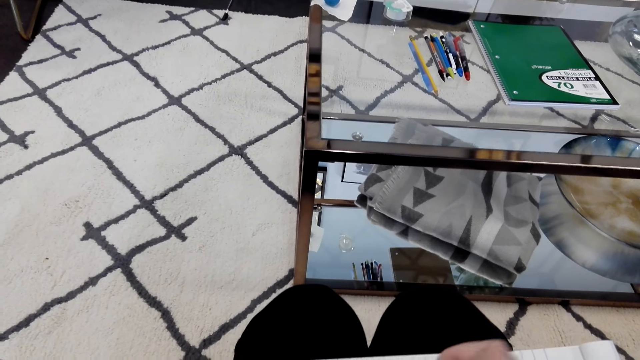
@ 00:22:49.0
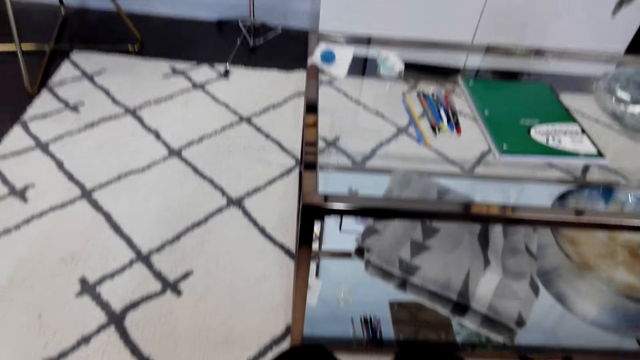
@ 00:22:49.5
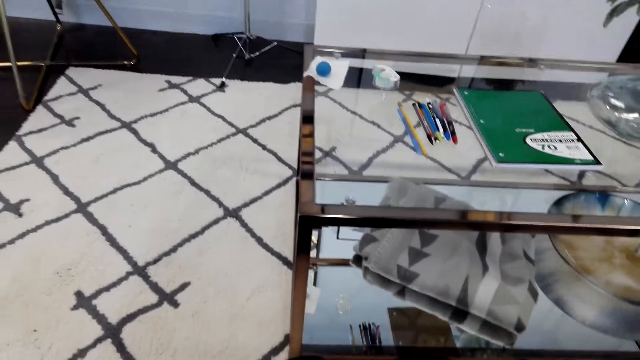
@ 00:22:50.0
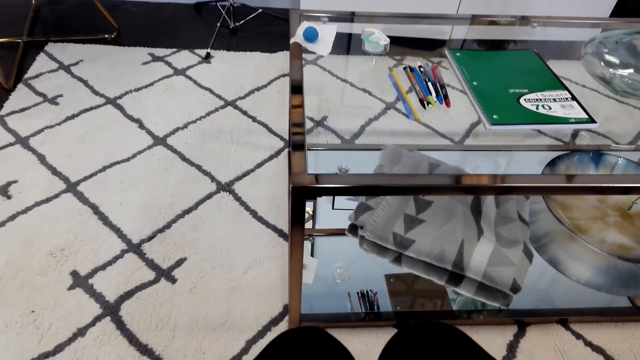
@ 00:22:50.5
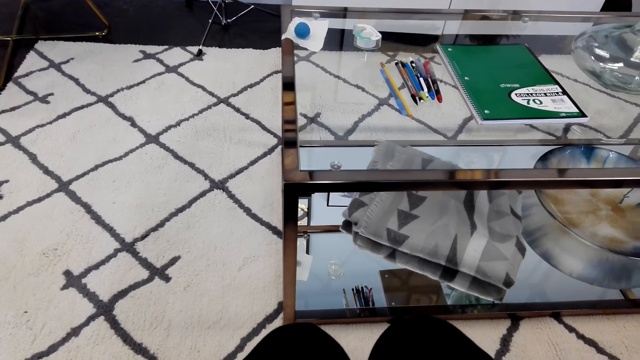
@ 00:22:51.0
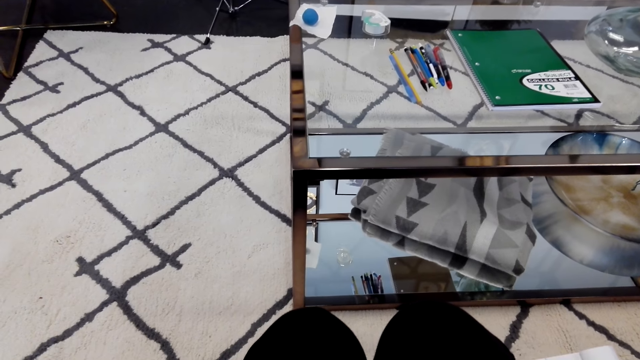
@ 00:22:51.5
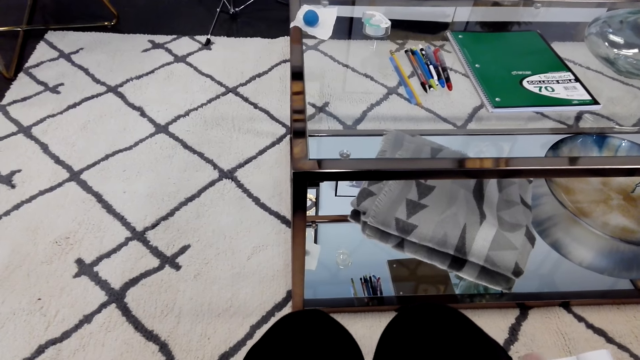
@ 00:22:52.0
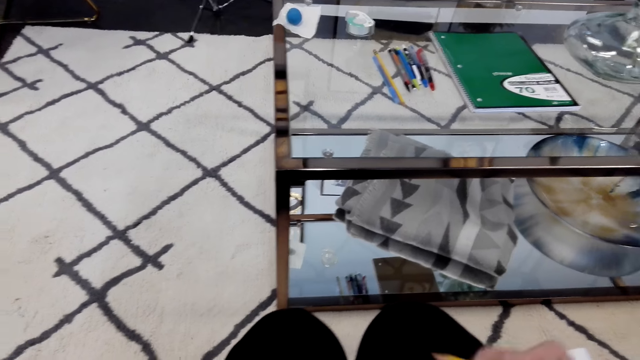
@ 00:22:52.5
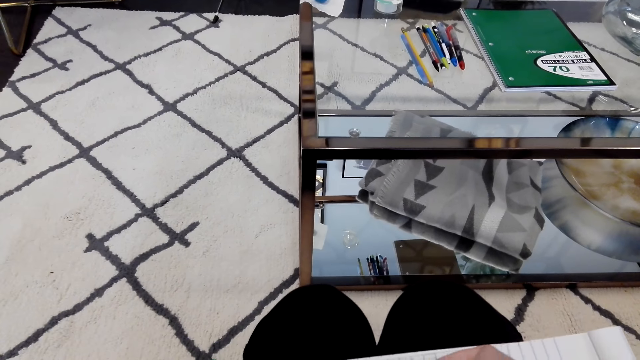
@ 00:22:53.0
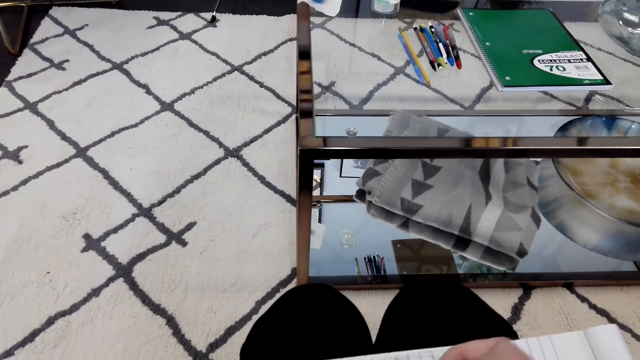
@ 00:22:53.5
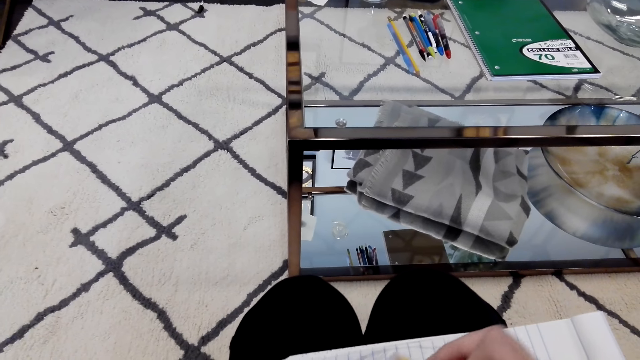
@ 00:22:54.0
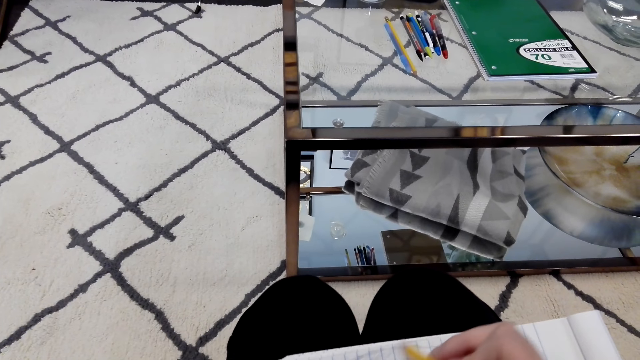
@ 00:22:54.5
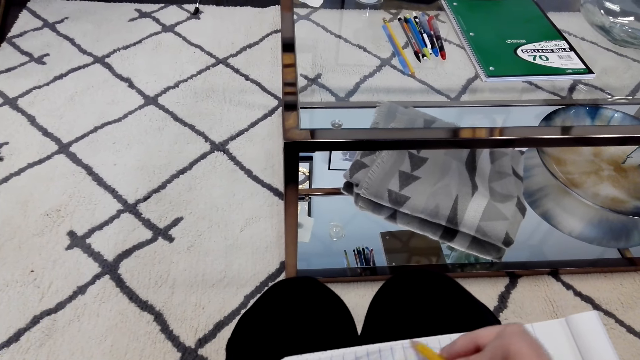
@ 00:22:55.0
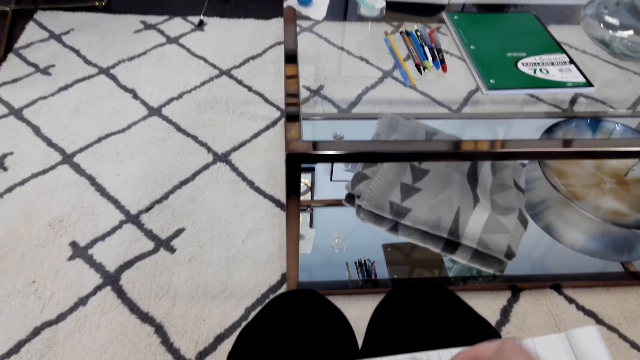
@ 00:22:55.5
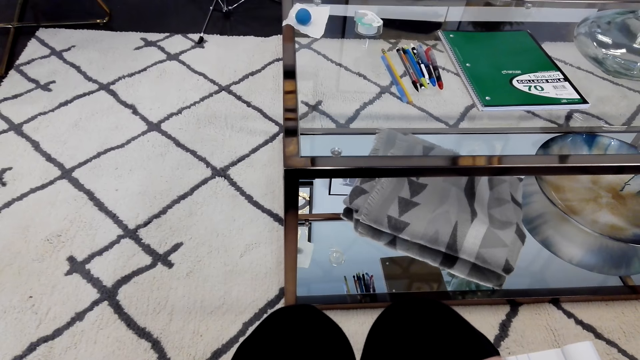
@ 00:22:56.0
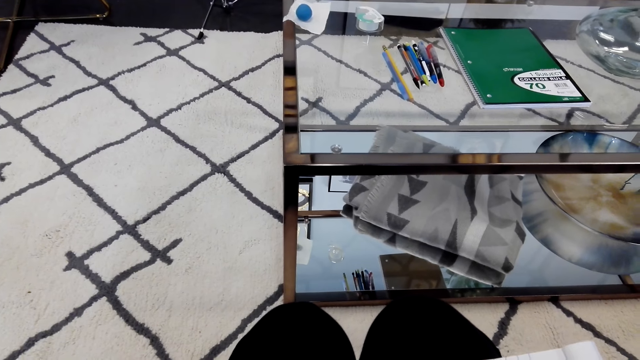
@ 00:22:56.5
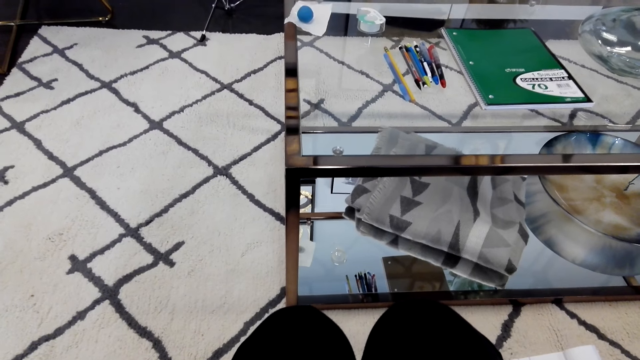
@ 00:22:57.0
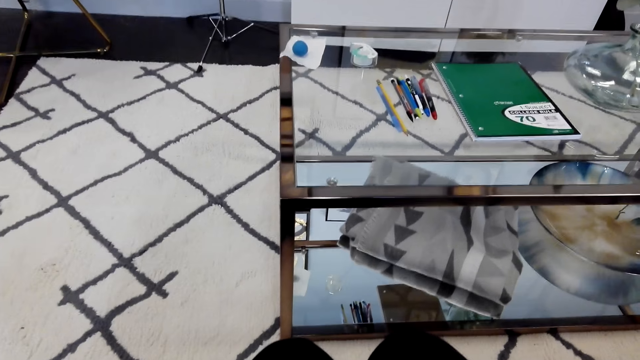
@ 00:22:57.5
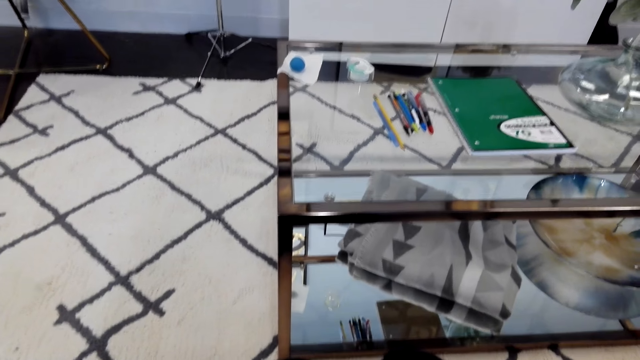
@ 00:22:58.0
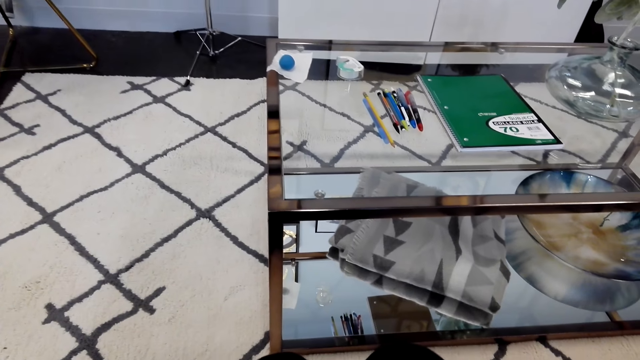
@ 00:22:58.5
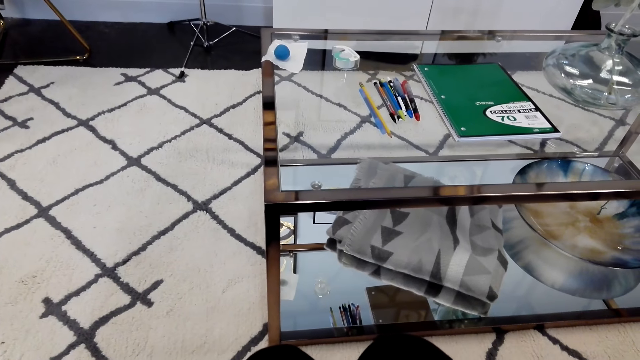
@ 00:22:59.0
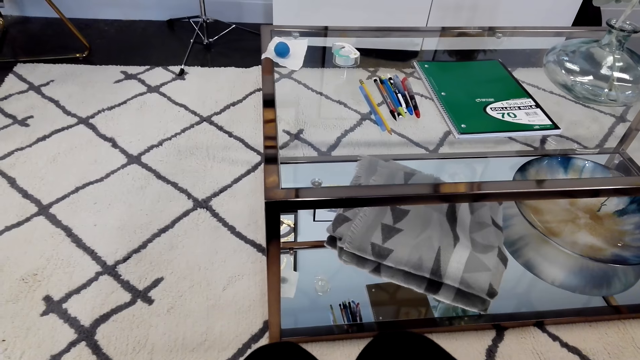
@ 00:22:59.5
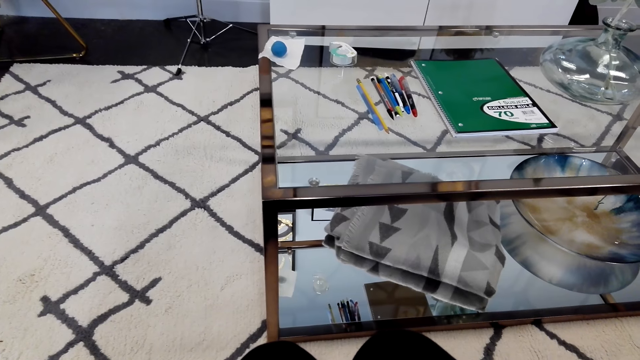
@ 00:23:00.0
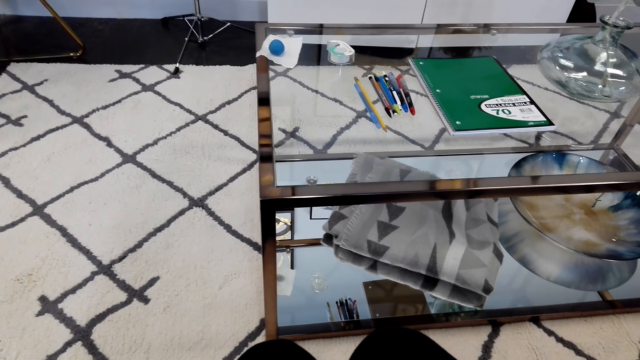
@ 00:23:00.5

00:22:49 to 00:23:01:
The camera wearer looks around the room. They draw on the piece of paper.

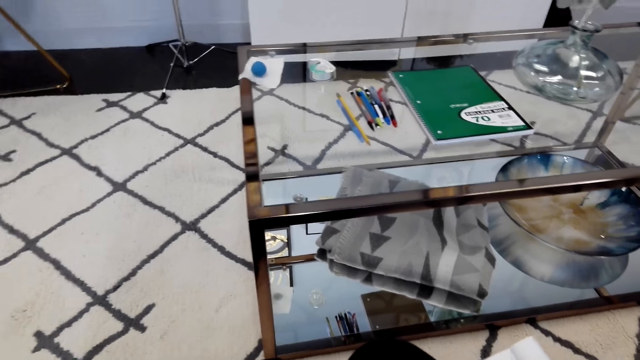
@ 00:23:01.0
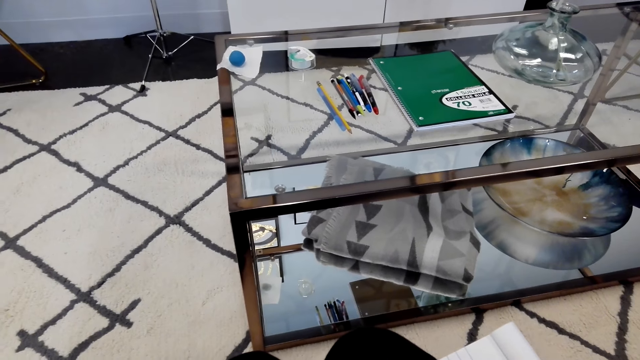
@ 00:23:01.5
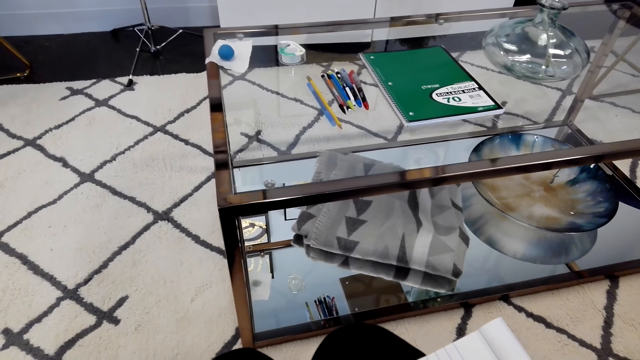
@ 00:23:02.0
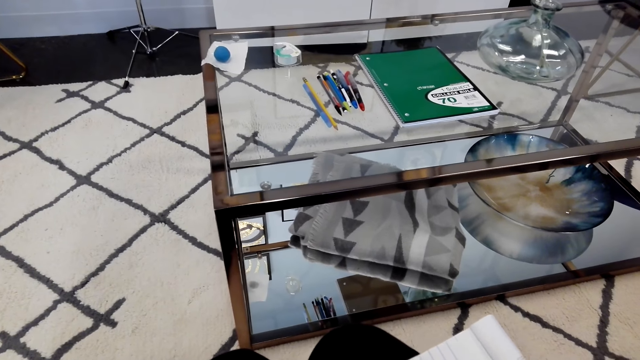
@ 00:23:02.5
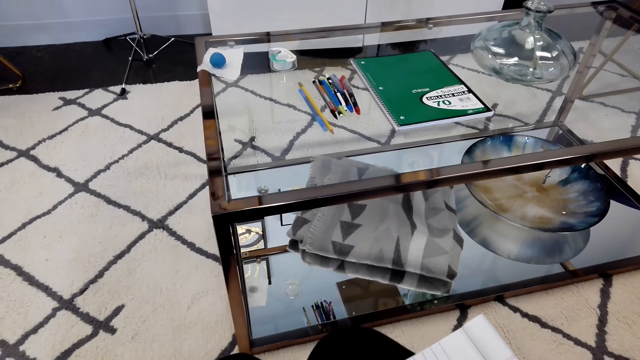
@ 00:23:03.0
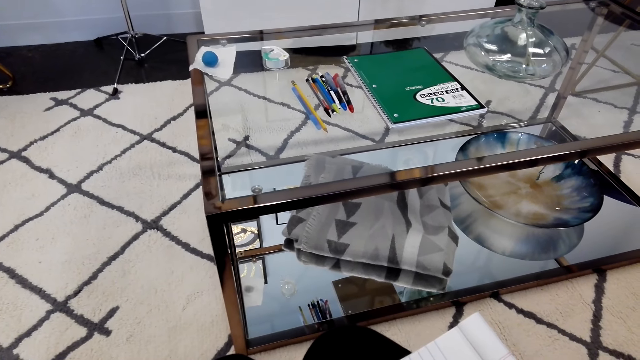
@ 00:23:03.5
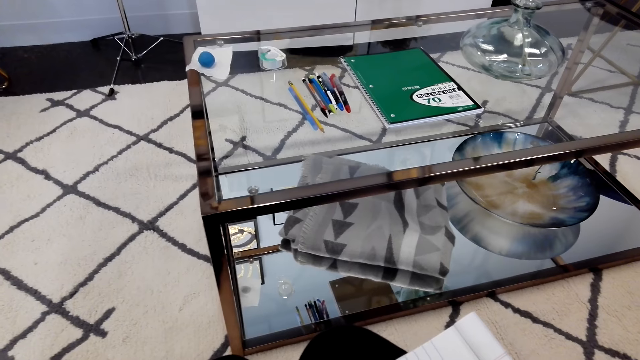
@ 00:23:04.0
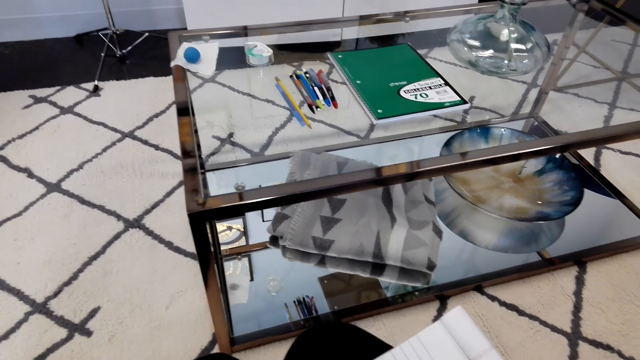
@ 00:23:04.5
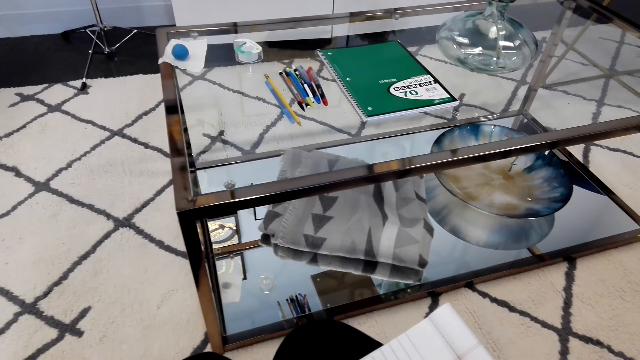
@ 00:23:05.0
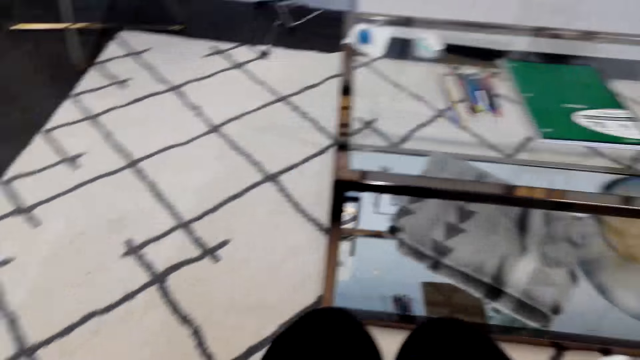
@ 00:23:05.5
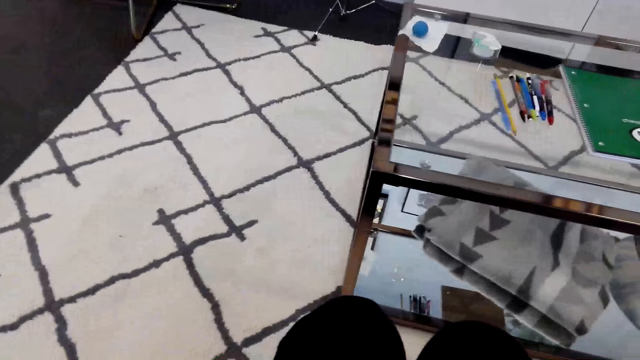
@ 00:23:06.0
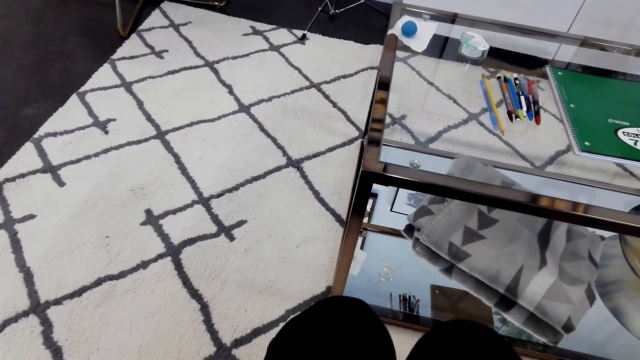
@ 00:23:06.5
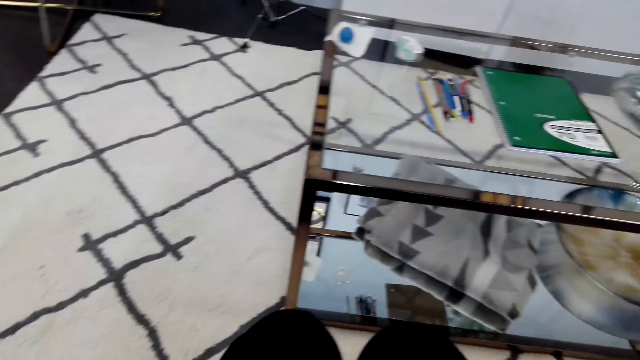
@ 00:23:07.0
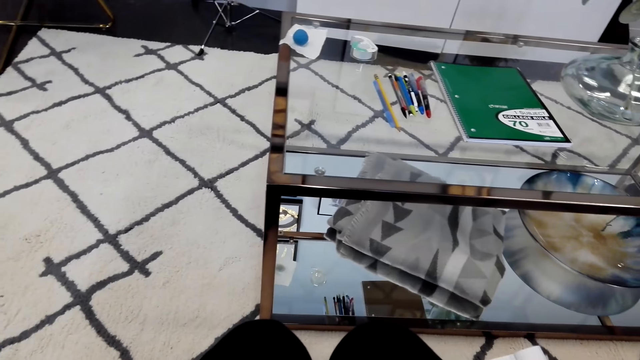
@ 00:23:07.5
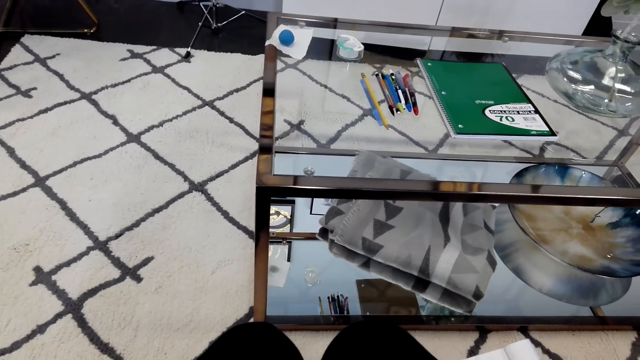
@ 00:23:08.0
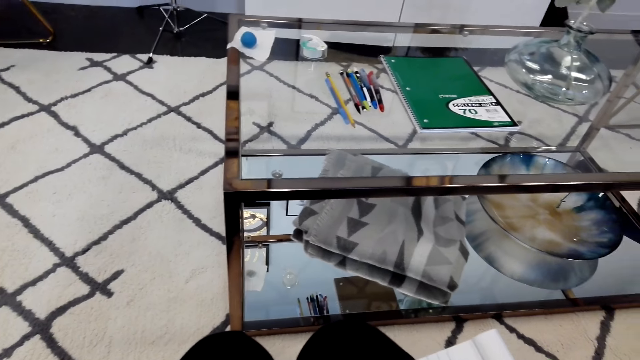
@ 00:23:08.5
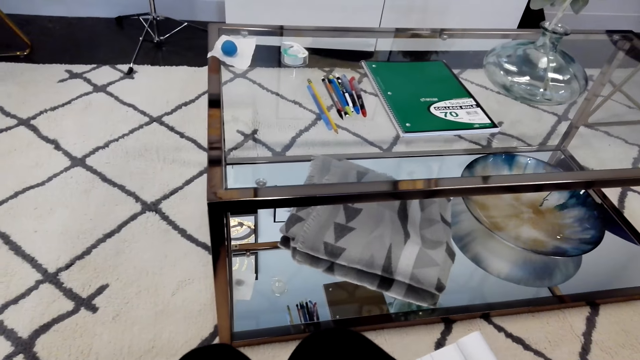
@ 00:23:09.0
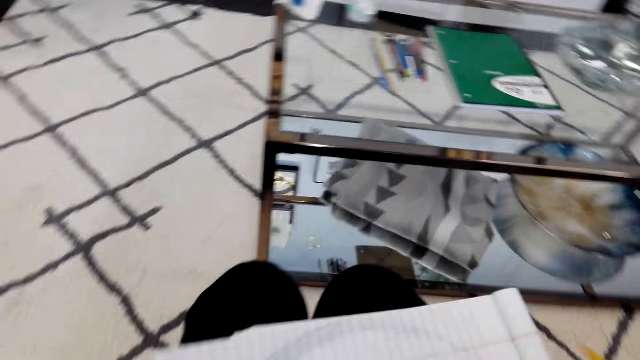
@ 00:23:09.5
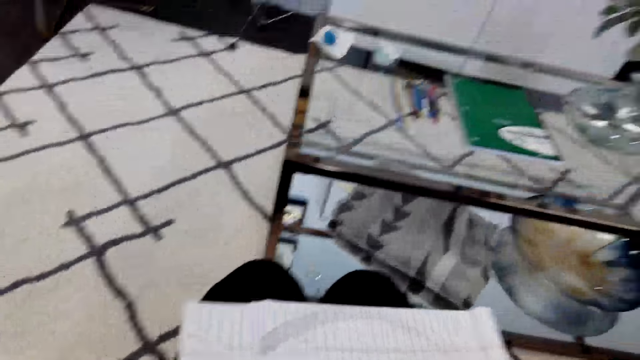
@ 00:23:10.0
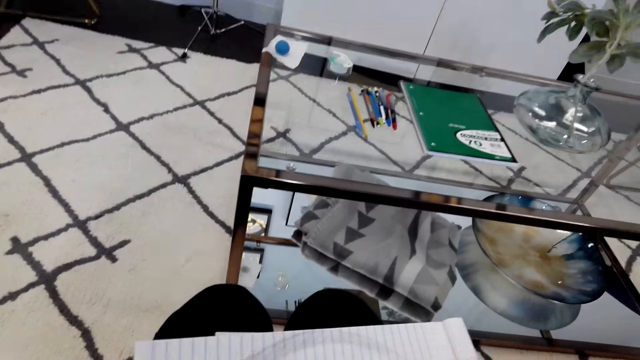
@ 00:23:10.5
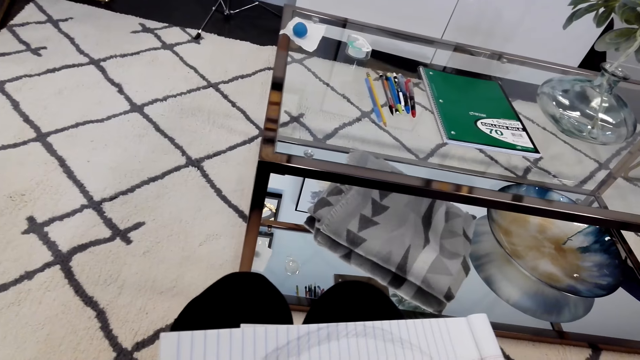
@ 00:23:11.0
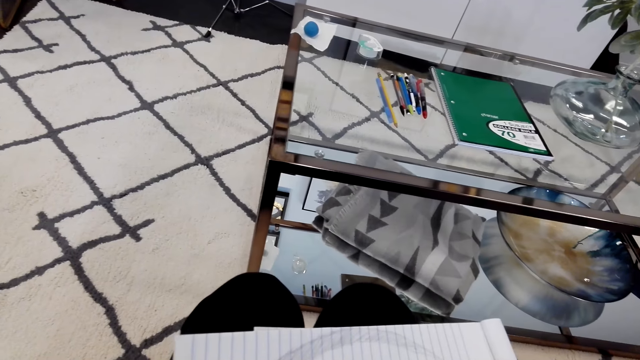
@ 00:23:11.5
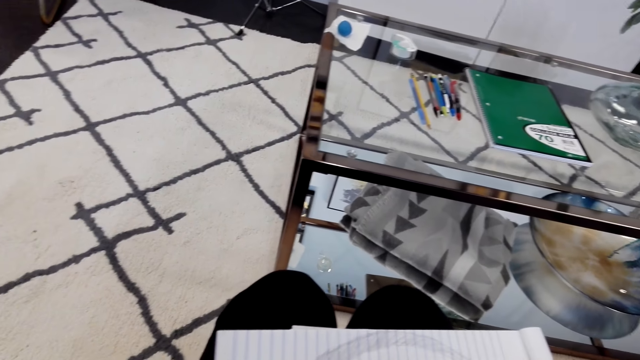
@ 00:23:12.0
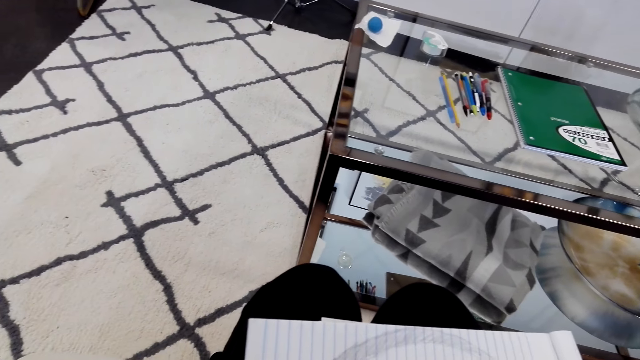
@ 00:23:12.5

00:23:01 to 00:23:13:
The camera wearer looks around the room. They draw on the piece of paper. They look around the room.
